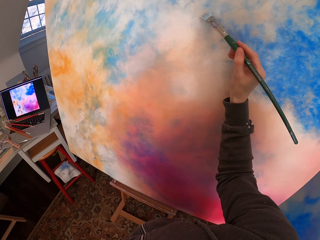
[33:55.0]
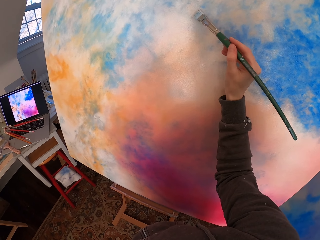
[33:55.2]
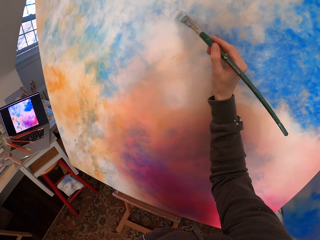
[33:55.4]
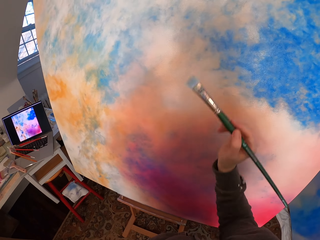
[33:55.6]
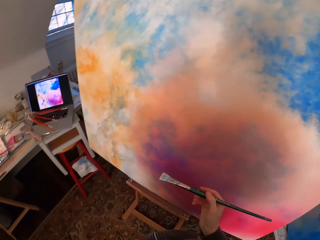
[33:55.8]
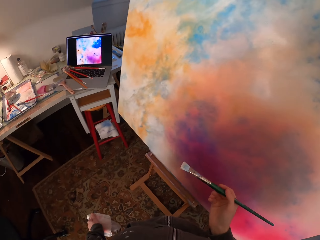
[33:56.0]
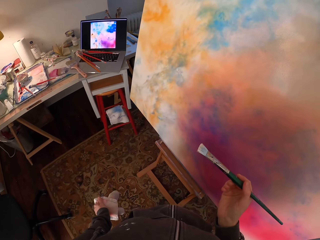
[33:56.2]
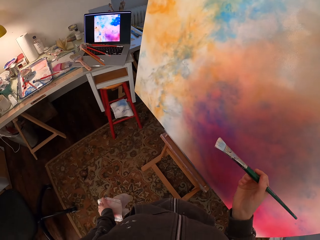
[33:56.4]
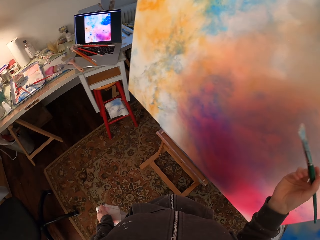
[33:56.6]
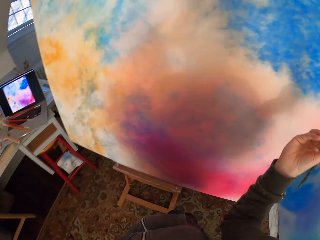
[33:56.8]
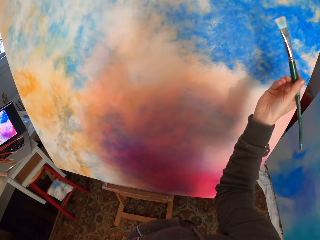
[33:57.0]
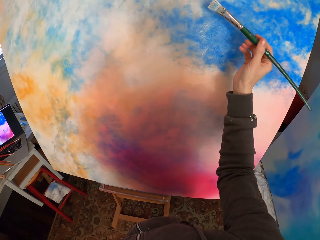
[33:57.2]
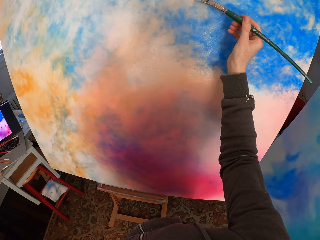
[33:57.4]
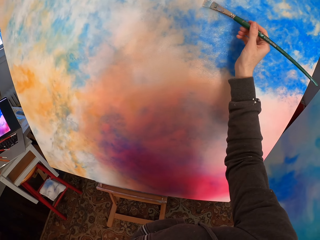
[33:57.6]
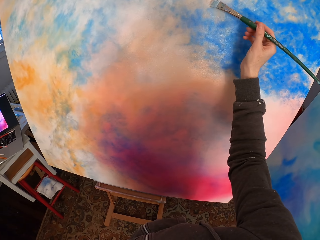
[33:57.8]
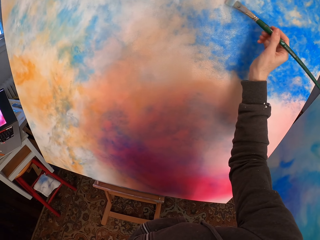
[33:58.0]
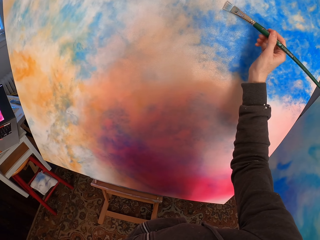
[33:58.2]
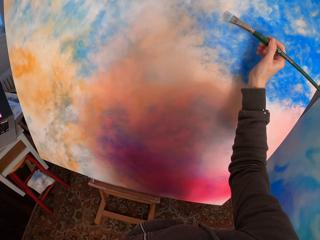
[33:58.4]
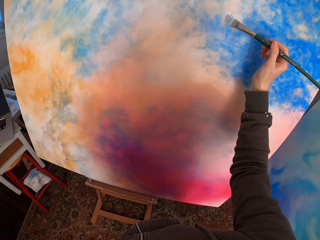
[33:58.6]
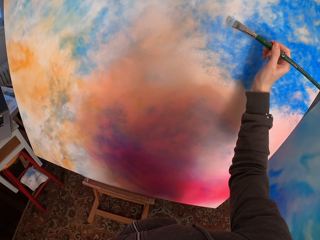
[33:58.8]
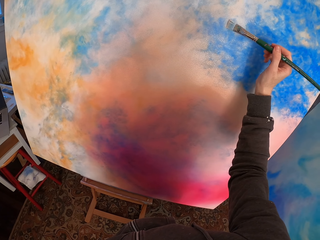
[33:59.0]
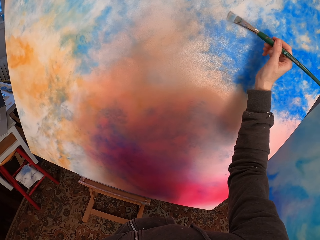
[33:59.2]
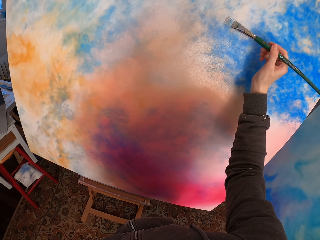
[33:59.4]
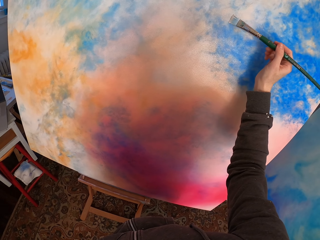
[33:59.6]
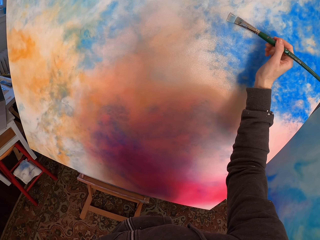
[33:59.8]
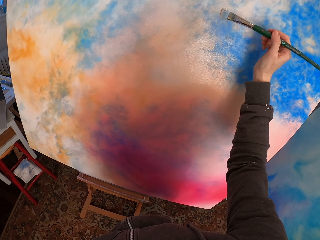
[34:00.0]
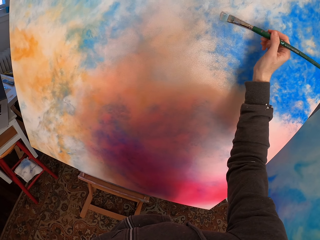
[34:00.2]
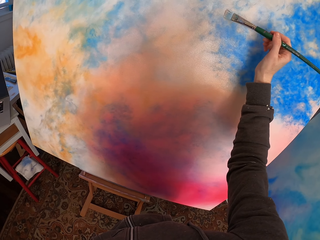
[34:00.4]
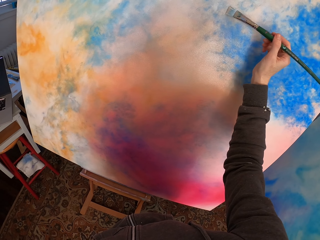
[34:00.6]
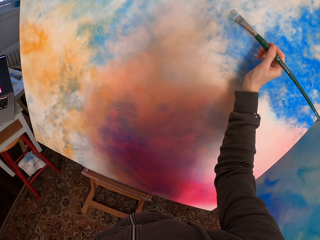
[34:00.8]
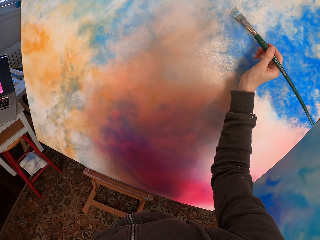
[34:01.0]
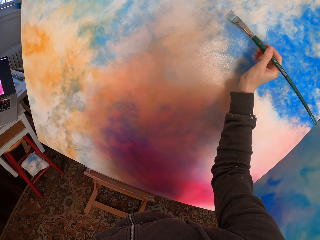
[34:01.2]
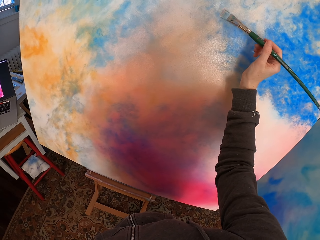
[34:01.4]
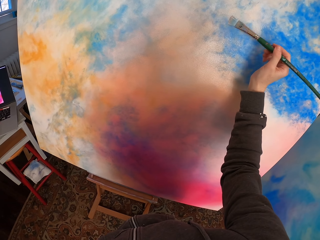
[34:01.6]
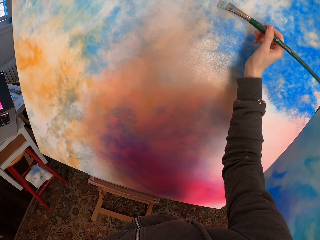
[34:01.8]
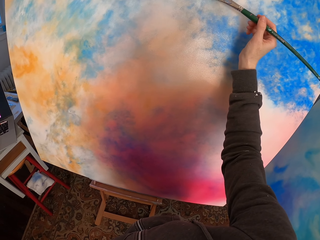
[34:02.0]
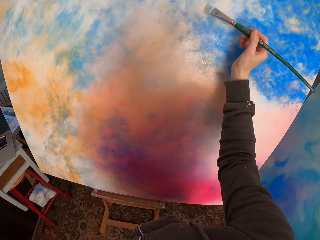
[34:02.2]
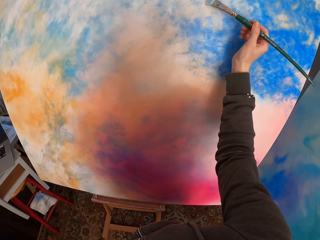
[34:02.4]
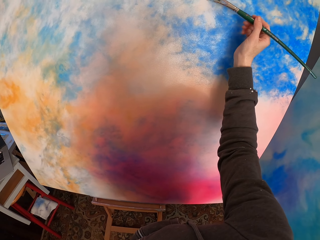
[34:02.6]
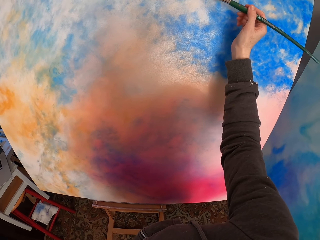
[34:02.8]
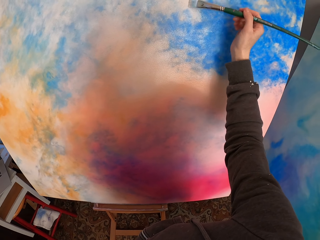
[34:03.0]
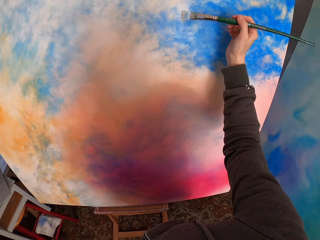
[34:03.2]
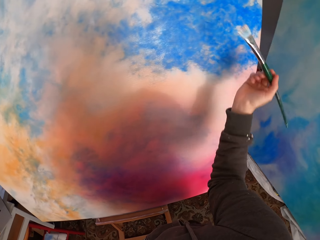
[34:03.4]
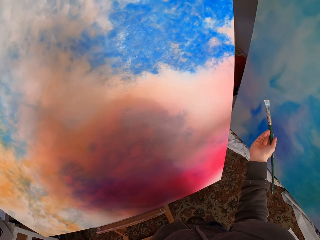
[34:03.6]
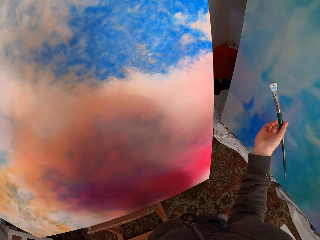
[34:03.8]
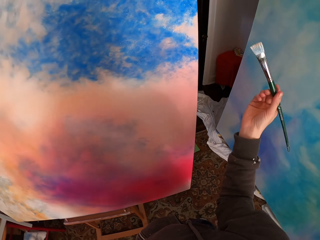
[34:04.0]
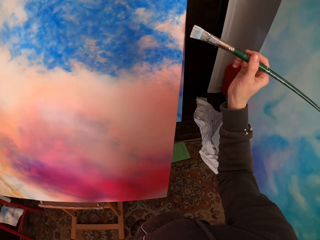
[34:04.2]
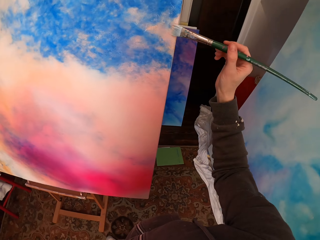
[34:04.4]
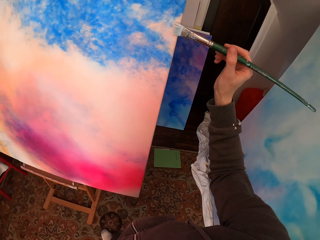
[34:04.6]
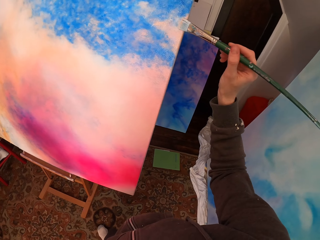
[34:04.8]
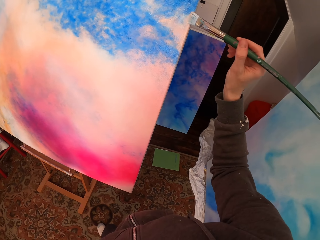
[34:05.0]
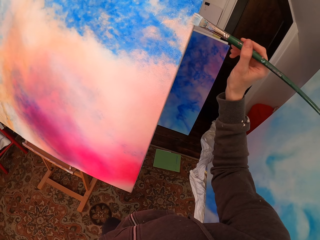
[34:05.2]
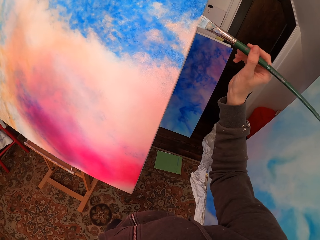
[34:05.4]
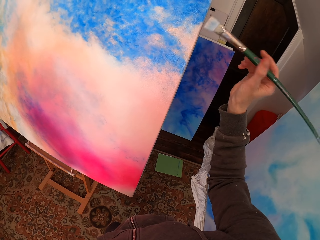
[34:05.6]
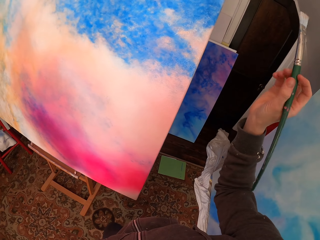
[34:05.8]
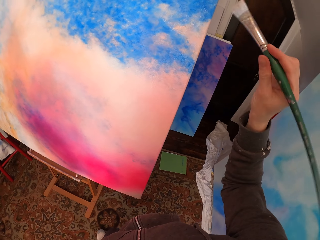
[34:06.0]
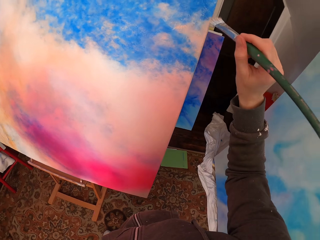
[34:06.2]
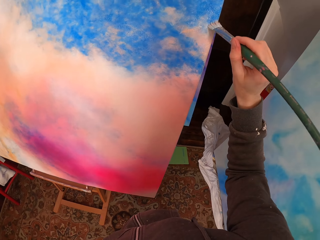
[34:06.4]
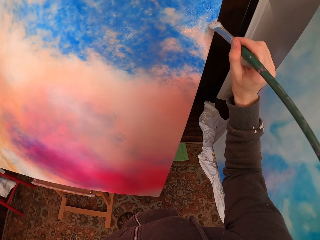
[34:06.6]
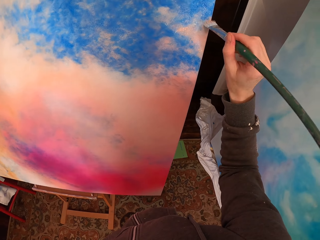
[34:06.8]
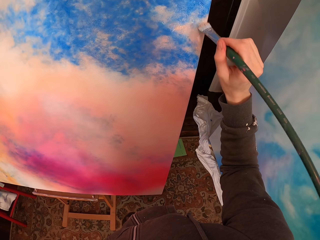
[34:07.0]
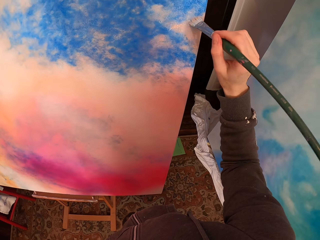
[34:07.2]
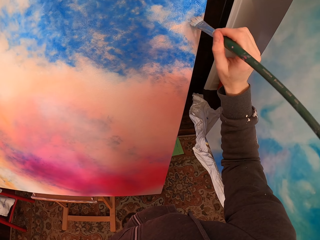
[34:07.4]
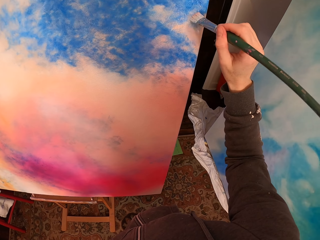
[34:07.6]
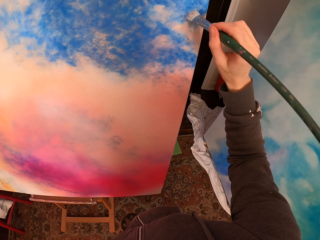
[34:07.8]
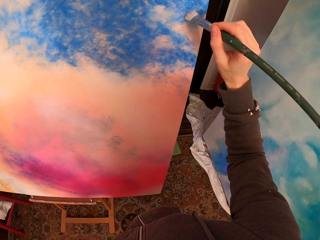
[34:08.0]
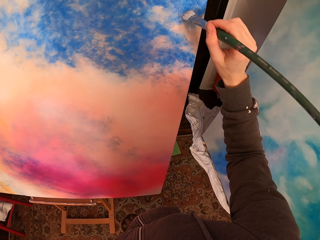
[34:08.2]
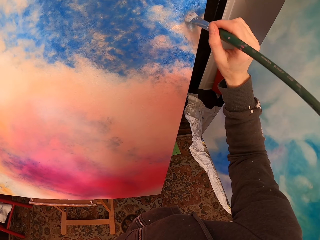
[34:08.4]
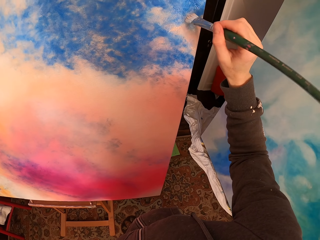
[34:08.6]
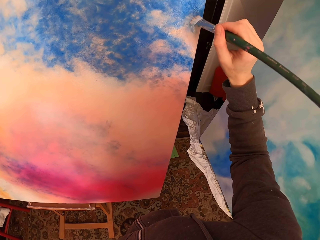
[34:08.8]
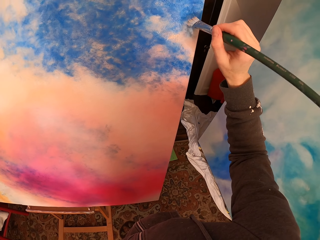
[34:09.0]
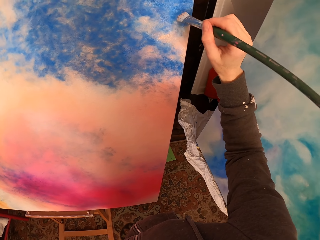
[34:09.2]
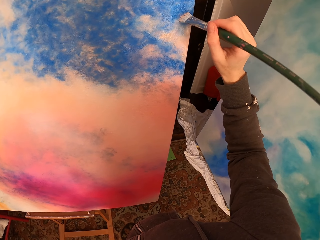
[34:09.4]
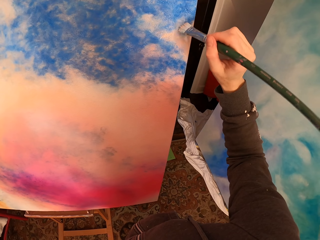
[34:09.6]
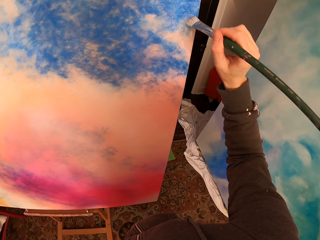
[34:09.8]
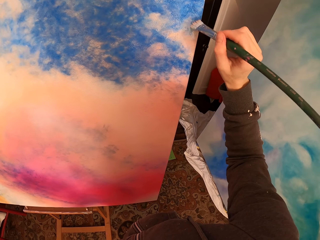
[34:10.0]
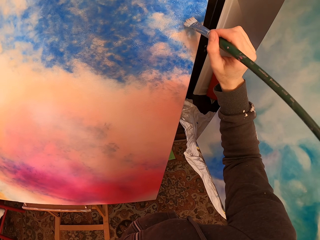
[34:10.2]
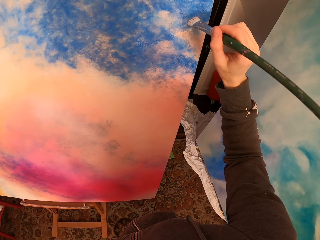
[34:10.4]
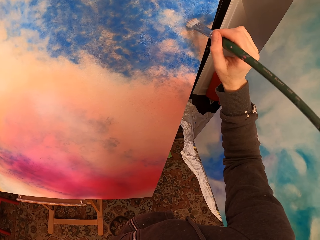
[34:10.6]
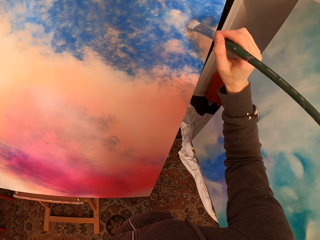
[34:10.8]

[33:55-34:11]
The camera wearer looks at the laptop. They paint the canvas. They move beside the canvas. They paint the canvas.

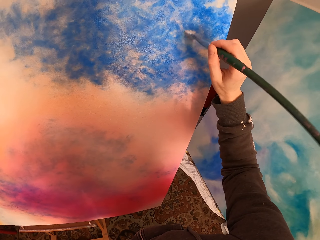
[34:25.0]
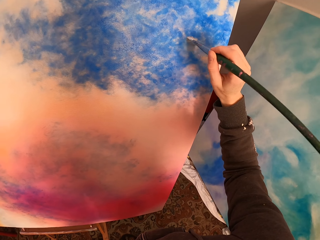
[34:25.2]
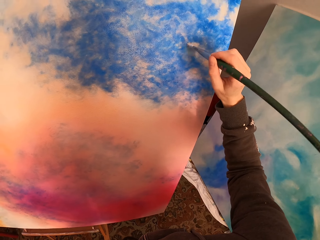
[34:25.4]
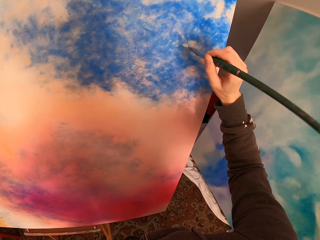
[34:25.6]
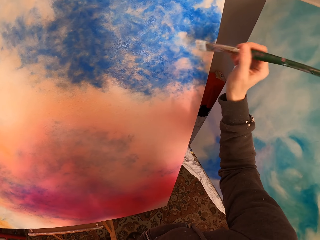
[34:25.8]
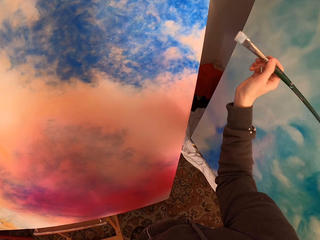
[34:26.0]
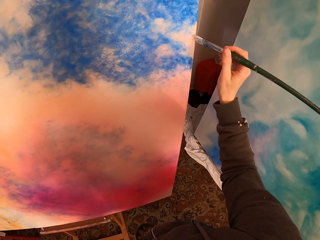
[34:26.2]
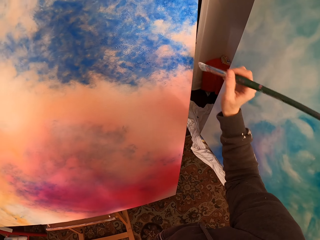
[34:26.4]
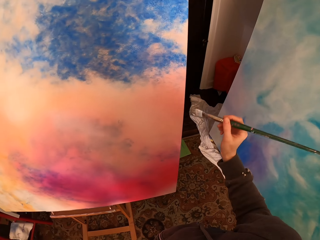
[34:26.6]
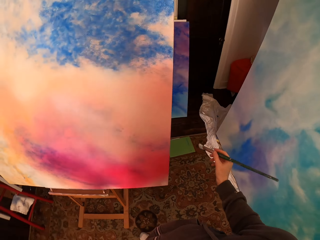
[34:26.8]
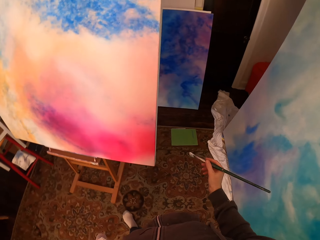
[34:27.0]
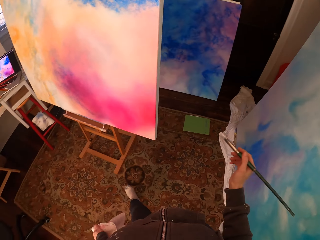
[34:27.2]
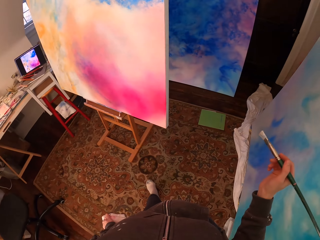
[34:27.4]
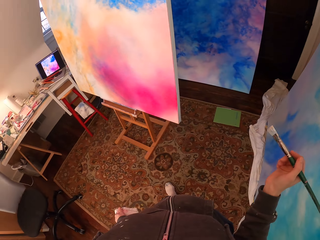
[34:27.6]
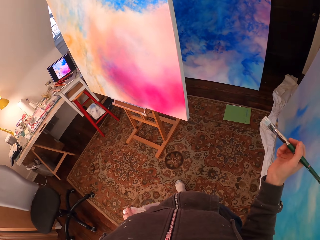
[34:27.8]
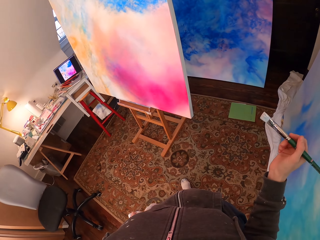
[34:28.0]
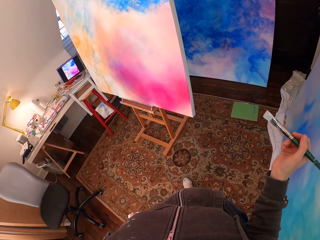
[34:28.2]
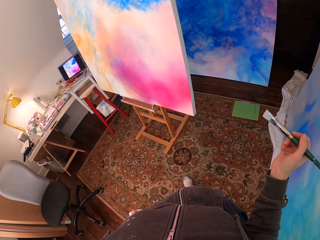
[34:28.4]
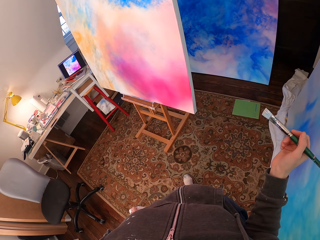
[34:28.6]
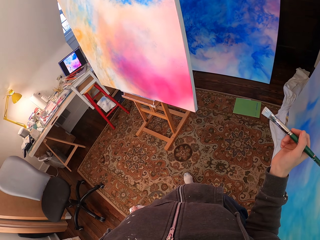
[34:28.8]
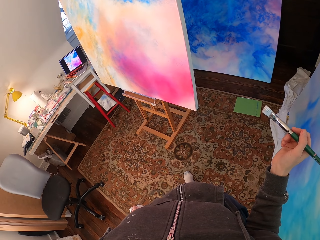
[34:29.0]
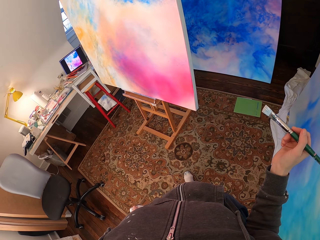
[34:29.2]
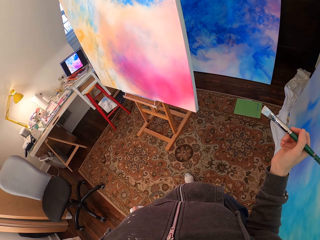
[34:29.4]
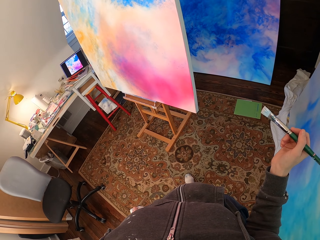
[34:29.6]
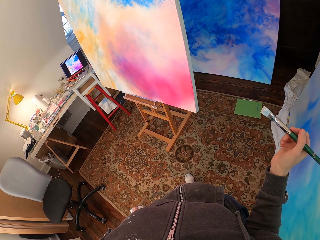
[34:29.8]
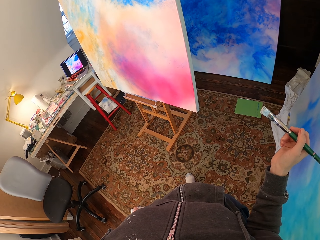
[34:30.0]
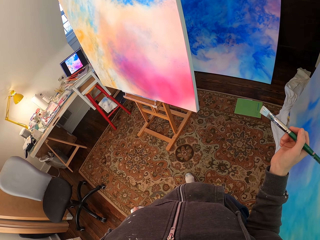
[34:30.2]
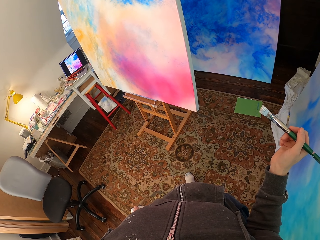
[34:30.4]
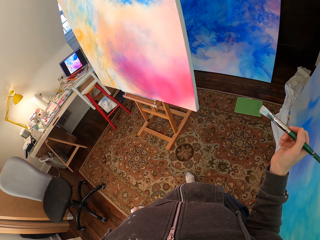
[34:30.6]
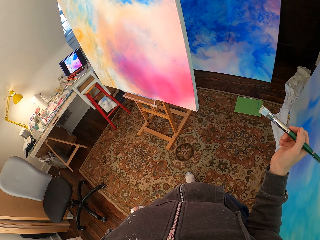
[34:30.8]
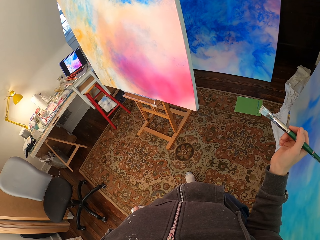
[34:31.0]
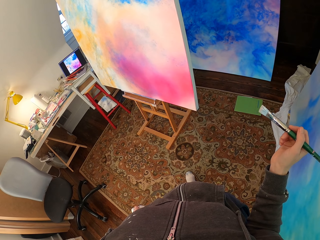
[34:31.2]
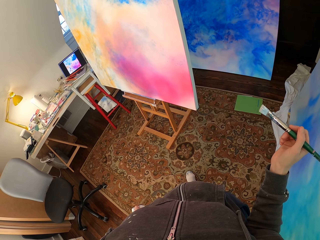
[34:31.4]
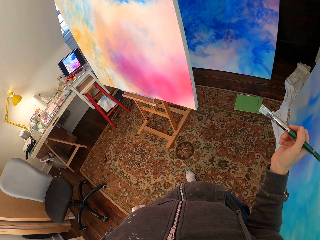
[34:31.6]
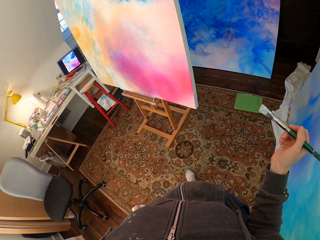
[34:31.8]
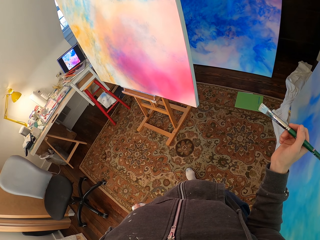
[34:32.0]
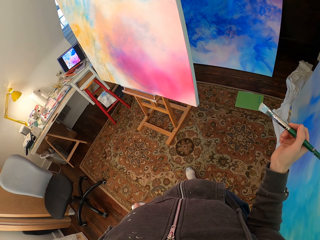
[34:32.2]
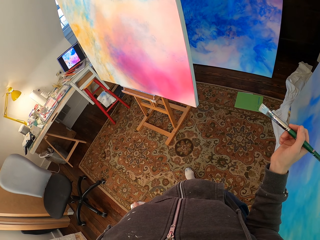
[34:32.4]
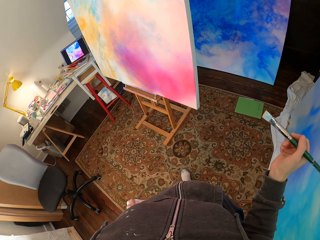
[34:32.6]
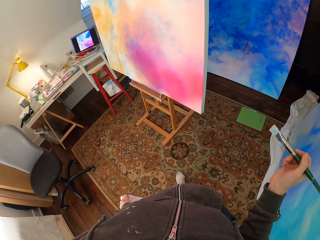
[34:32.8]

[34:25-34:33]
The camera wearer looks at the paint. They move beside the canvas. They look at the laptop.
